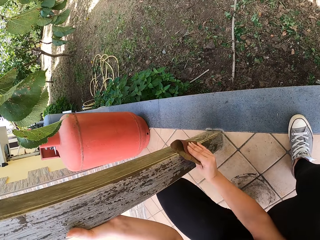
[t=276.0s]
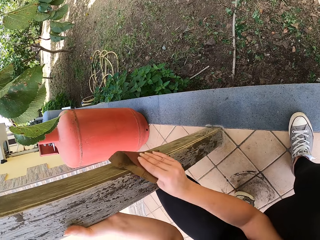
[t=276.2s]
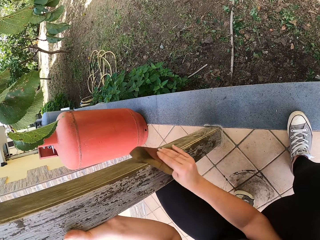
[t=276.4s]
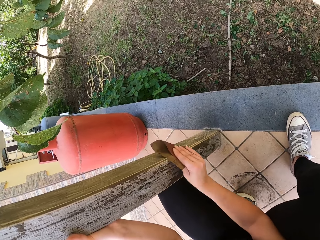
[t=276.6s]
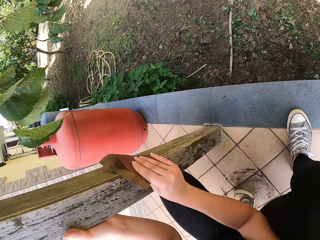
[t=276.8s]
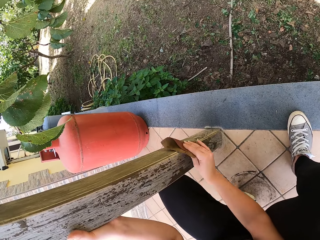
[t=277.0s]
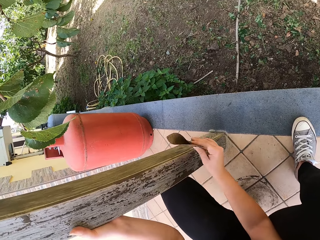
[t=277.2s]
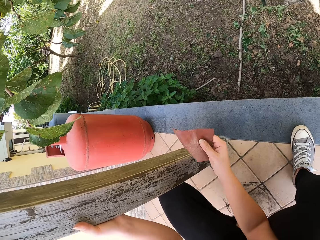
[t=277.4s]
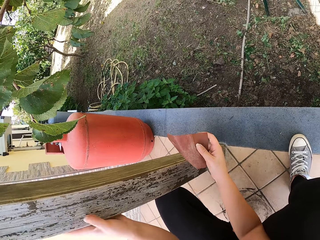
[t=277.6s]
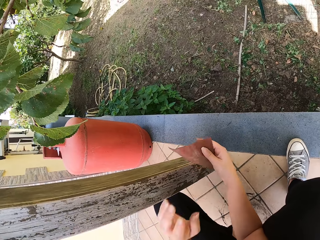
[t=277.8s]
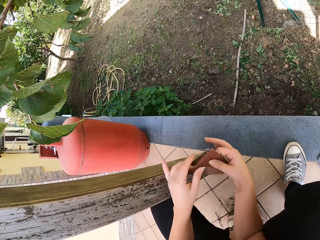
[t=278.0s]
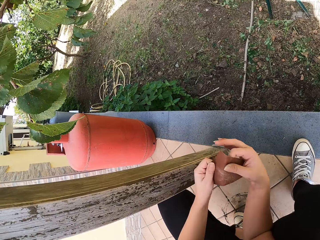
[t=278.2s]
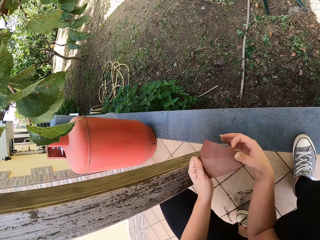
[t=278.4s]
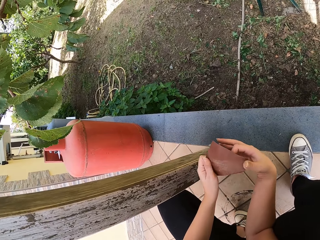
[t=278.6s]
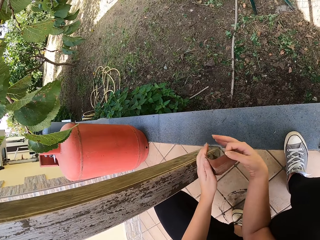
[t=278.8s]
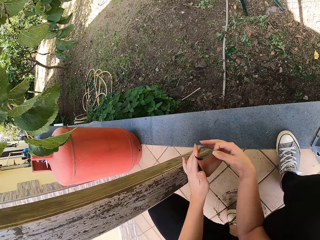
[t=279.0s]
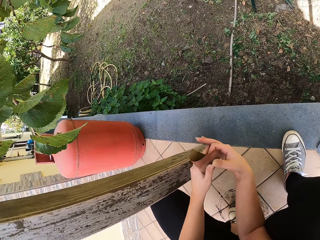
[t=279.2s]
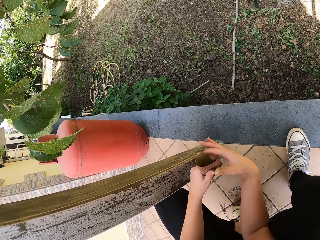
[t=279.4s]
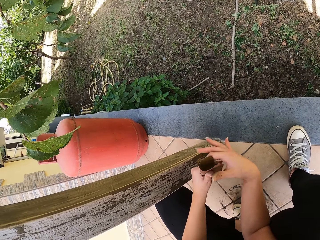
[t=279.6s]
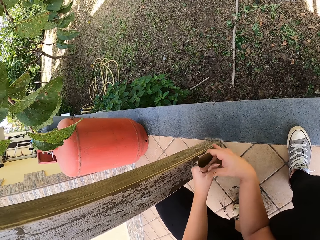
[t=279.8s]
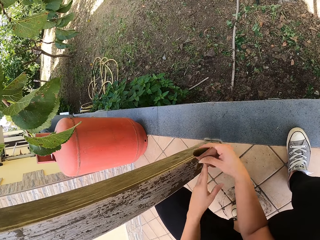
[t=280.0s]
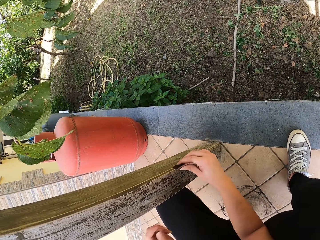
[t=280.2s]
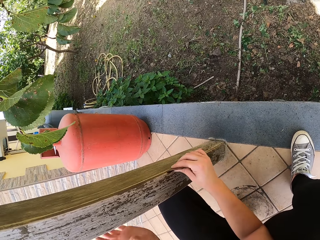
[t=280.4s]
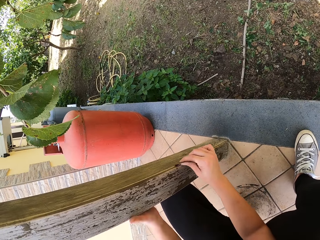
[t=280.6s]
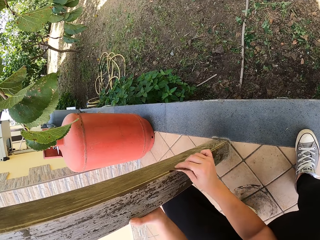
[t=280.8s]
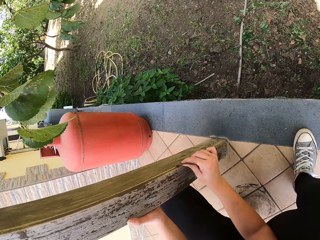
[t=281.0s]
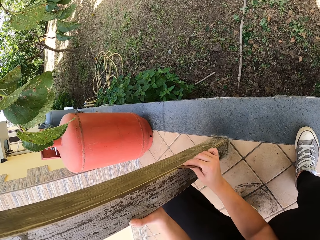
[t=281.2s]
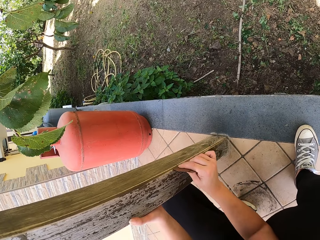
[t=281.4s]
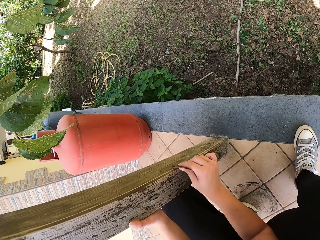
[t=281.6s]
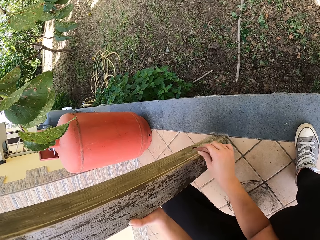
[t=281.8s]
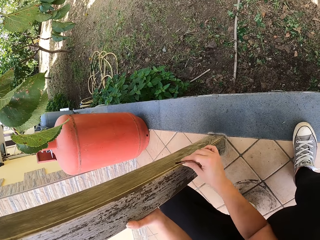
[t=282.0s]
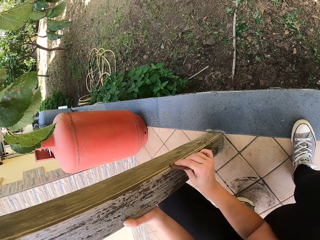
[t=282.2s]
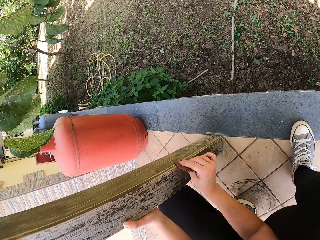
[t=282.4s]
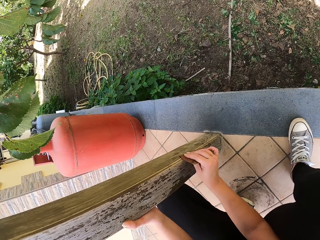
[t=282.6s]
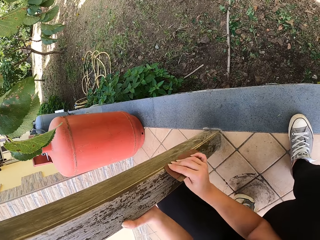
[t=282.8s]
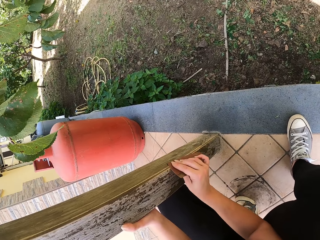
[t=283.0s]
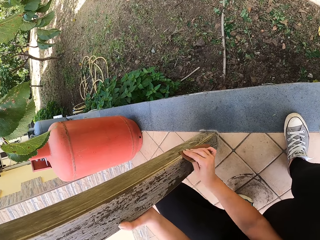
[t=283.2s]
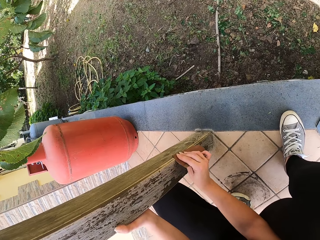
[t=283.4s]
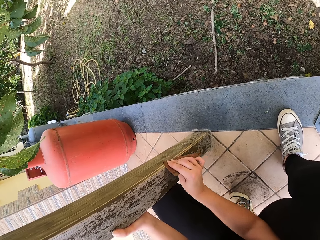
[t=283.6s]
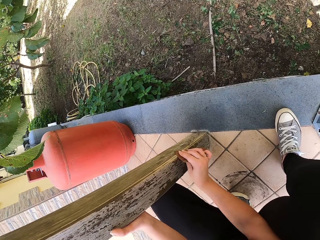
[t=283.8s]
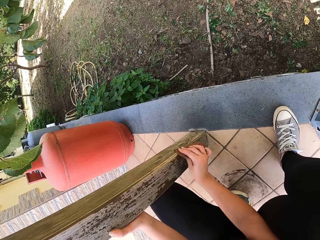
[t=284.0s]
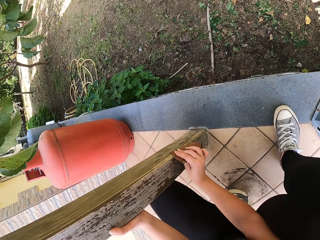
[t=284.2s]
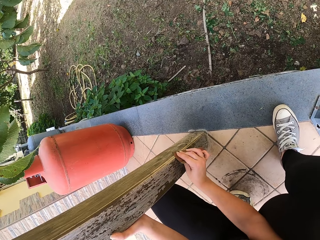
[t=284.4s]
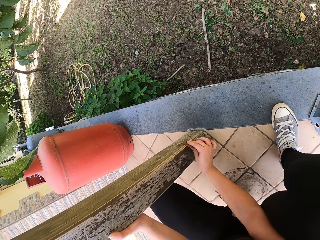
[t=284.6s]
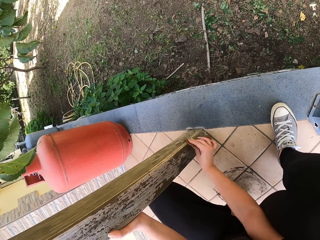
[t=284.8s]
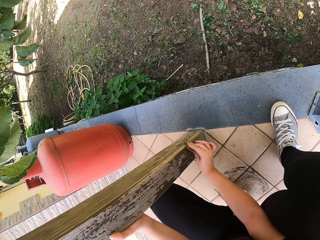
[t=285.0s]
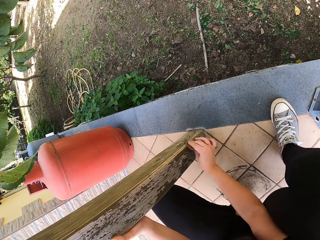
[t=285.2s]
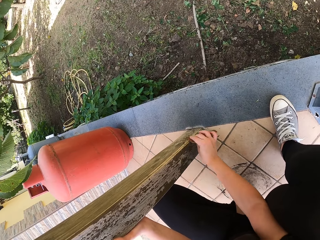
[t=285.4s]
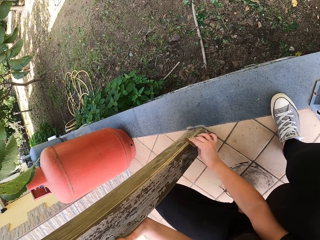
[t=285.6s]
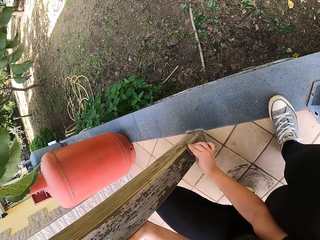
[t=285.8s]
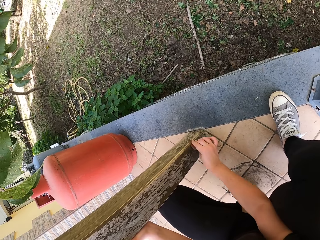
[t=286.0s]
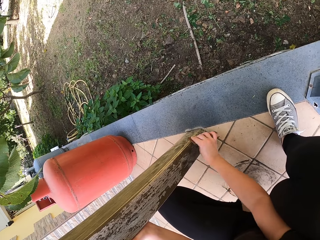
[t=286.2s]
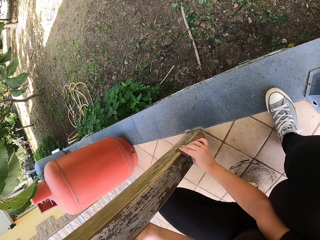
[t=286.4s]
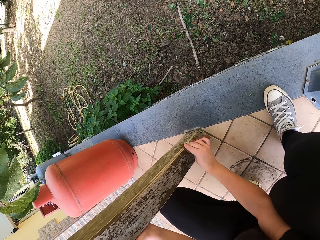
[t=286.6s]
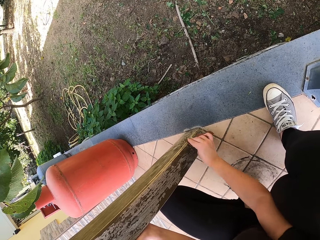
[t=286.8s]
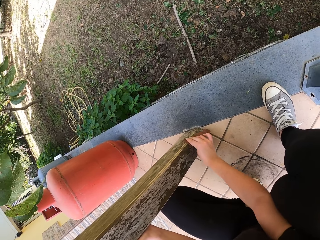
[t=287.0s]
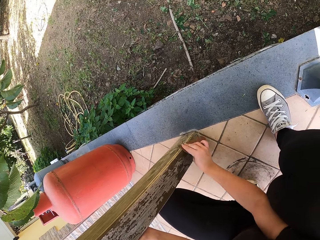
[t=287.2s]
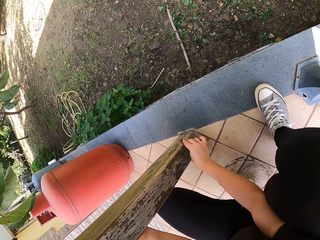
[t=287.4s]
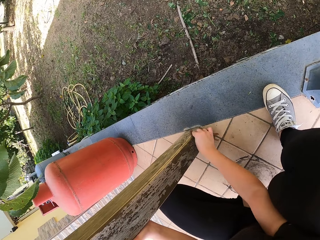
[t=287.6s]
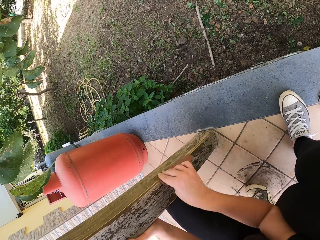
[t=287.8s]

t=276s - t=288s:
The camera wearer folds the sandpaper. They continue sandpapering the wood frame.

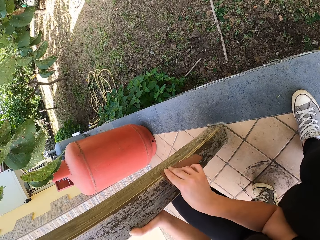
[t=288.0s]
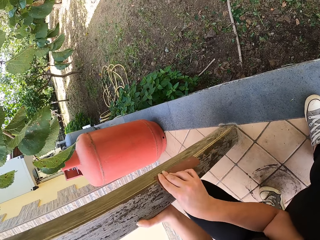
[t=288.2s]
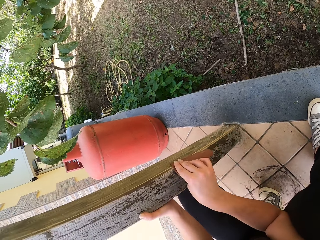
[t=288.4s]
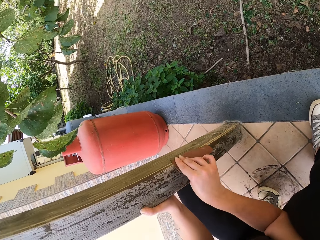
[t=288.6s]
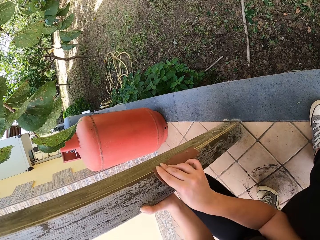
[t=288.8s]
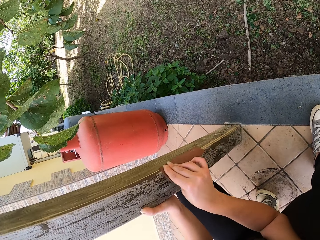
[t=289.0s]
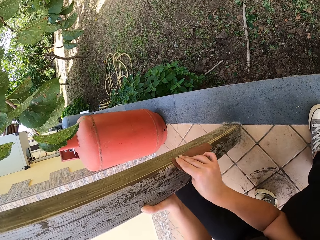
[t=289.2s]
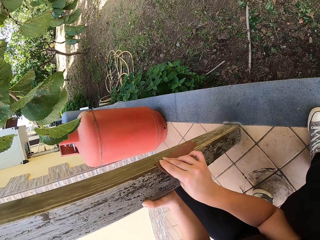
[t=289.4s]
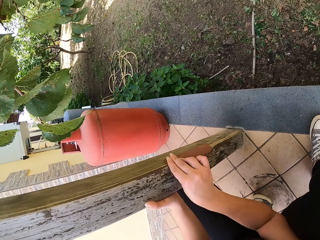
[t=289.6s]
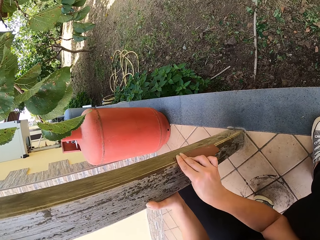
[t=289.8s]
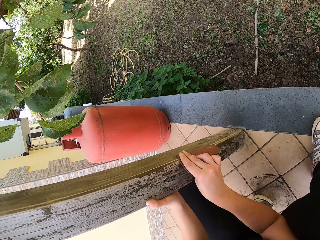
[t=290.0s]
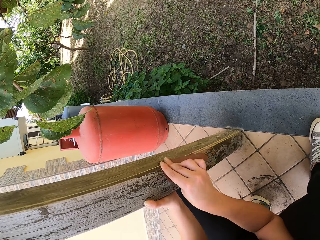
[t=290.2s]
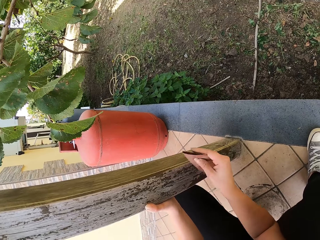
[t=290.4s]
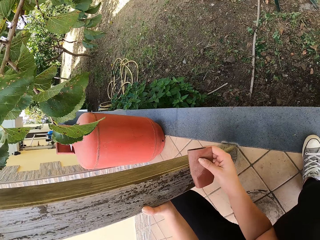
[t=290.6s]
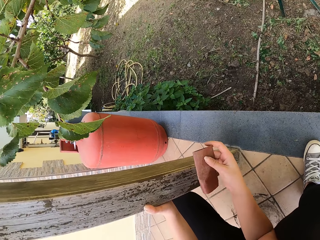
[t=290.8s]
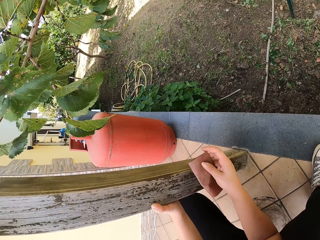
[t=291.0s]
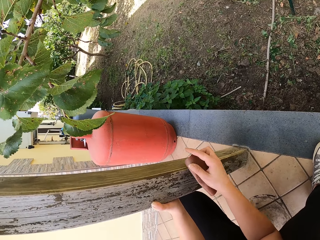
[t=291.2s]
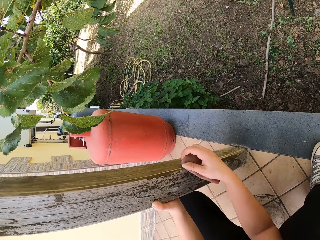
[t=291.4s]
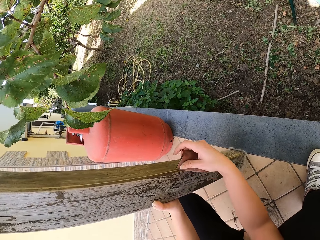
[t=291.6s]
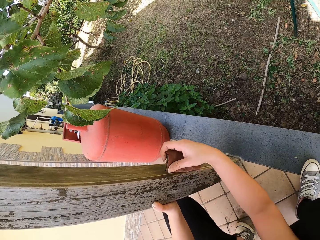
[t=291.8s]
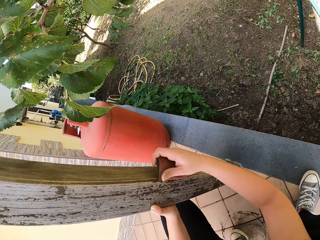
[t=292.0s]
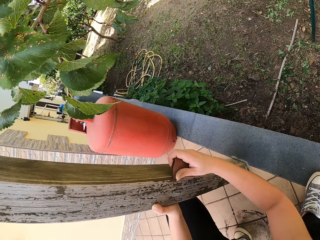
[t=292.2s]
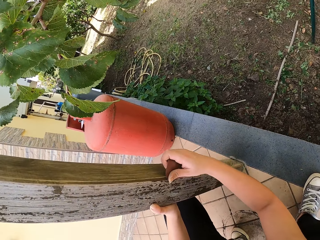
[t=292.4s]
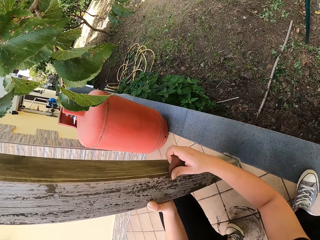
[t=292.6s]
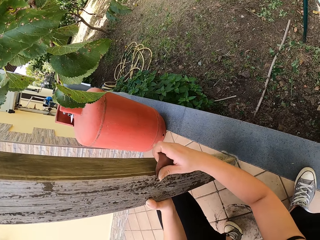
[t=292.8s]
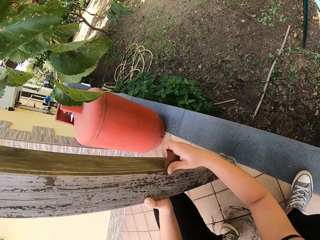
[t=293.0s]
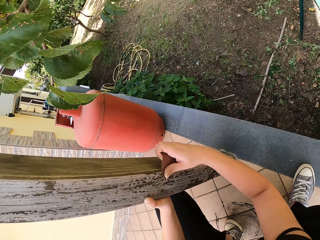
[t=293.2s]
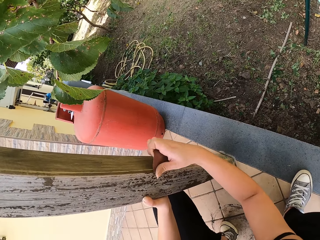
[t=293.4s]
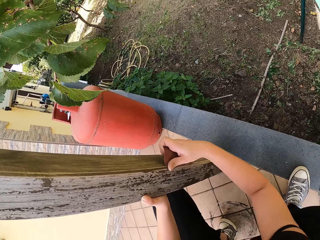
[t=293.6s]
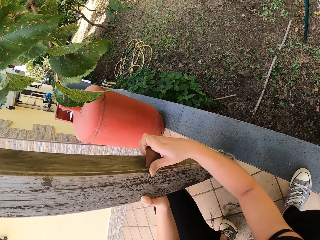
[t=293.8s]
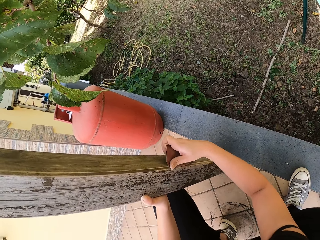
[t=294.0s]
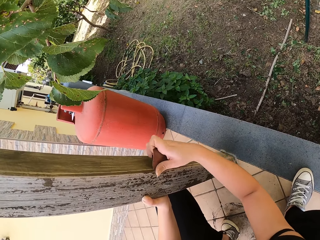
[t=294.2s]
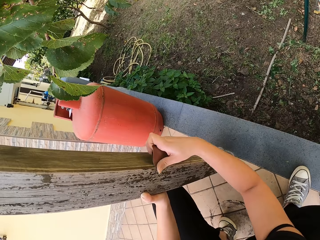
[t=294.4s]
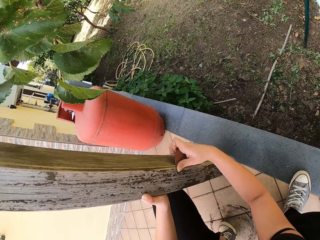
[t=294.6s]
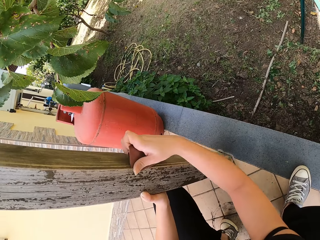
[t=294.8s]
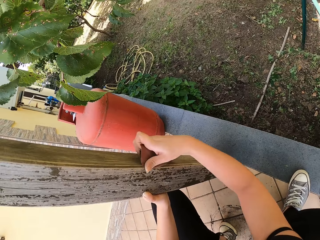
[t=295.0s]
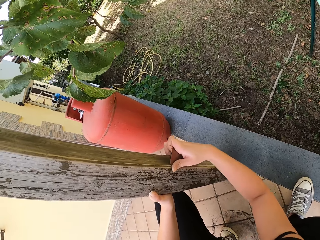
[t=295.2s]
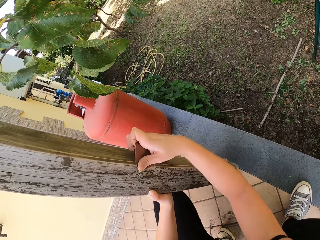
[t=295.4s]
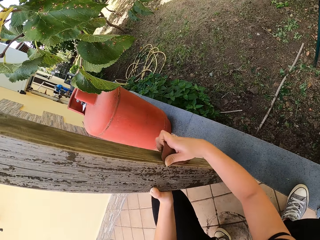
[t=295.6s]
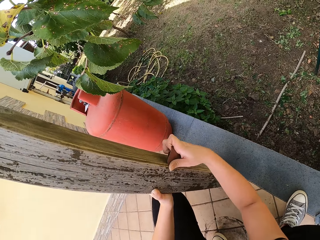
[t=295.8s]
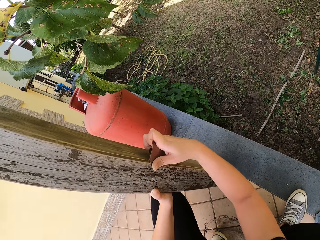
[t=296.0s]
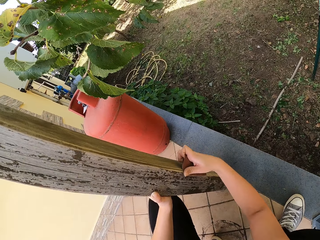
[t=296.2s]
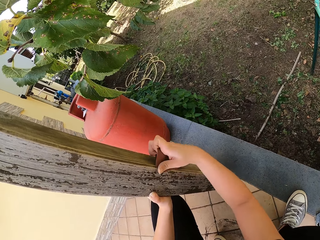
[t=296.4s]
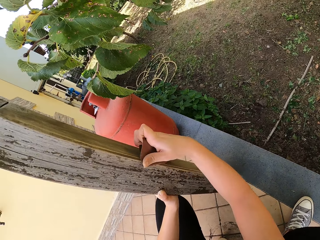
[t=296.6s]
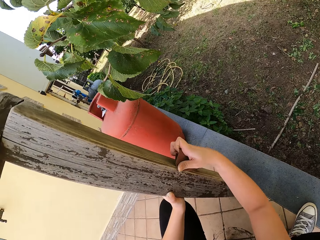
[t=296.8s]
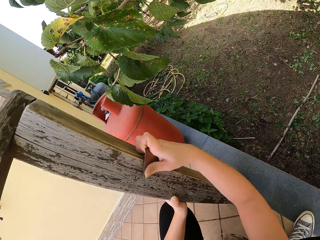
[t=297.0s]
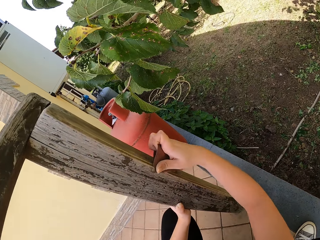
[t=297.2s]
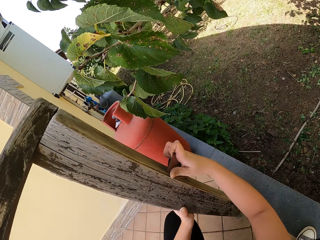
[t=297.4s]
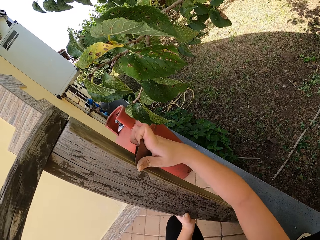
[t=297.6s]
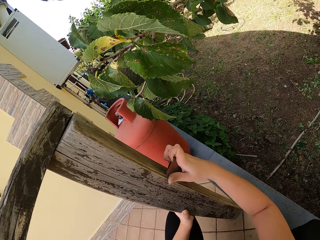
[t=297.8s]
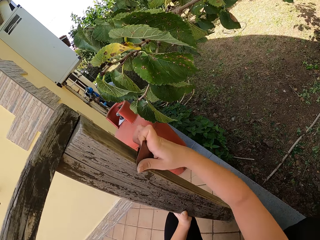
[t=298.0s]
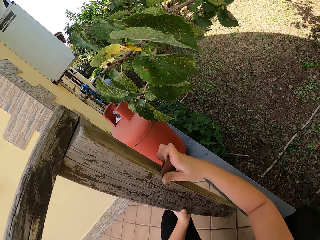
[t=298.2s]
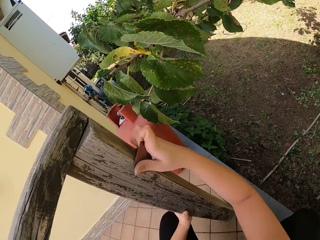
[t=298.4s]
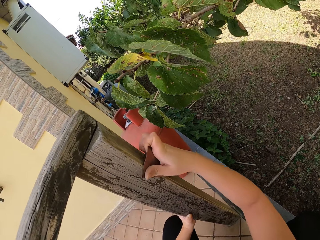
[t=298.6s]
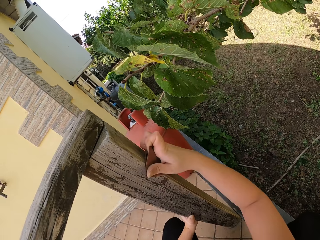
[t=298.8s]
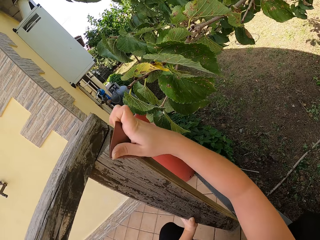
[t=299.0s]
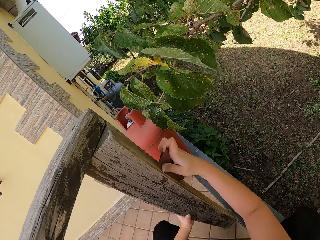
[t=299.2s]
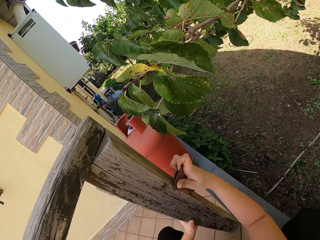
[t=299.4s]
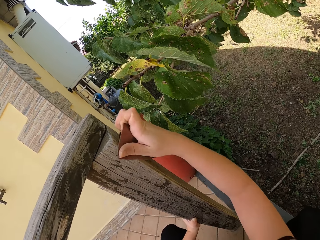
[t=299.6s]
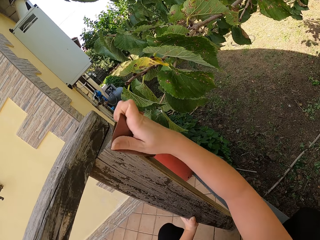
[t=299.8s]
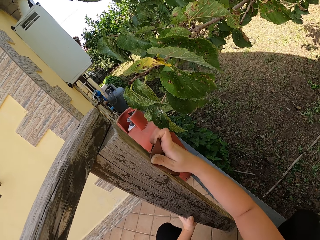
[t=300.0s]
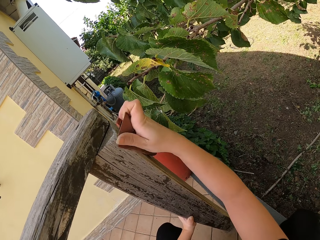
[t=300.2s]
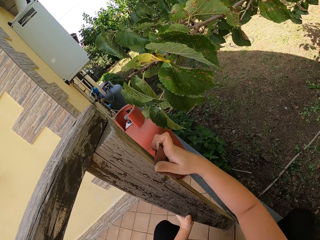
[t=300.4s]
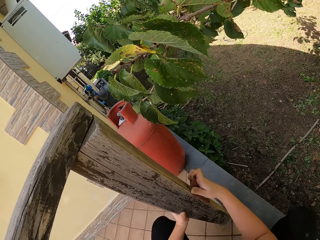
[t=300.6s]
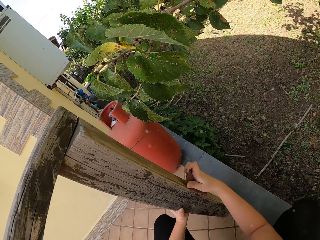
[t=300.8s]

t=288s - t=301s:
The camera wearer turns the sandpaper. They continue sandpapering the wood frame.
